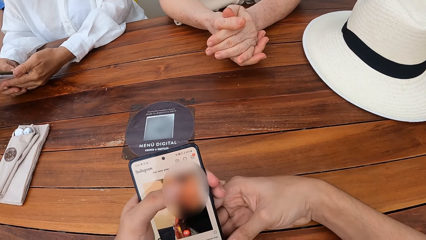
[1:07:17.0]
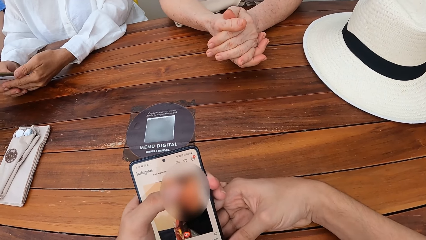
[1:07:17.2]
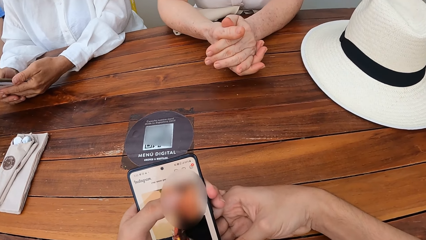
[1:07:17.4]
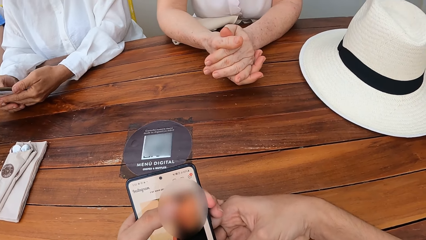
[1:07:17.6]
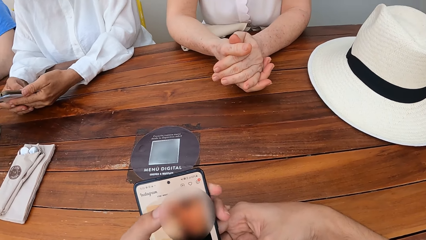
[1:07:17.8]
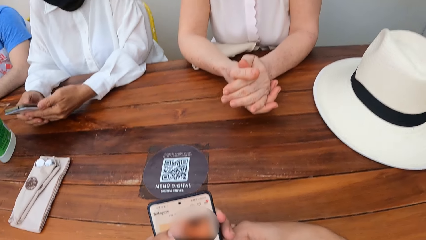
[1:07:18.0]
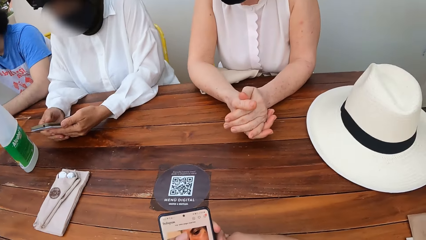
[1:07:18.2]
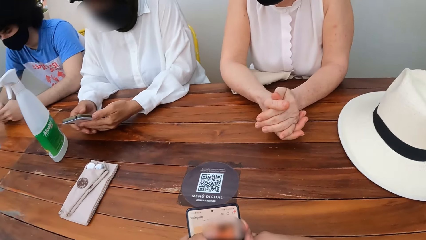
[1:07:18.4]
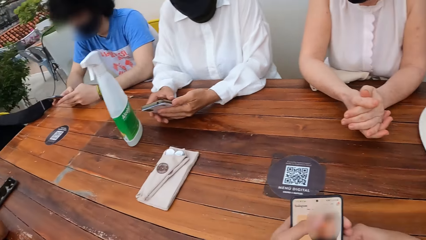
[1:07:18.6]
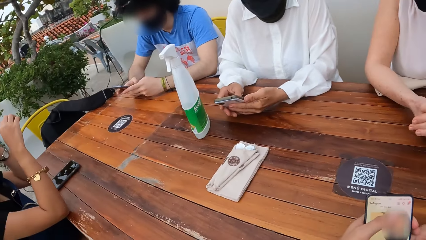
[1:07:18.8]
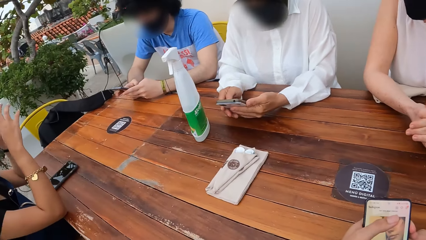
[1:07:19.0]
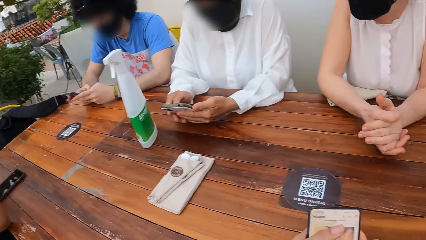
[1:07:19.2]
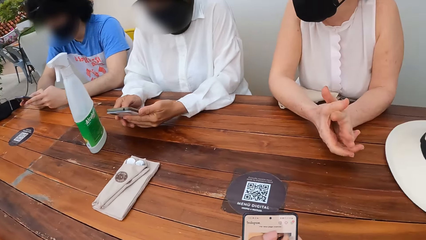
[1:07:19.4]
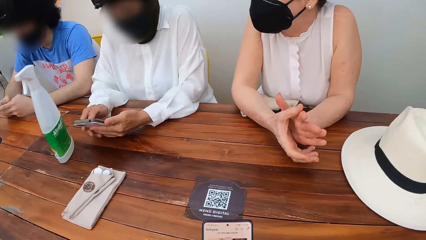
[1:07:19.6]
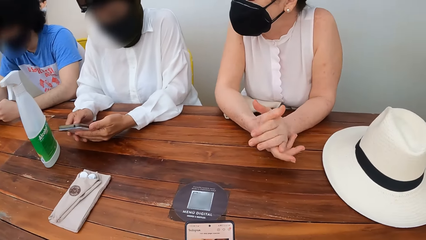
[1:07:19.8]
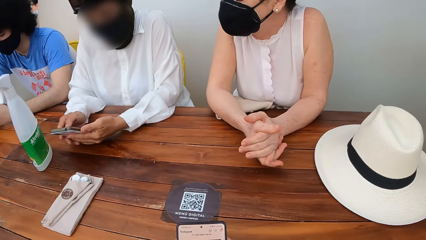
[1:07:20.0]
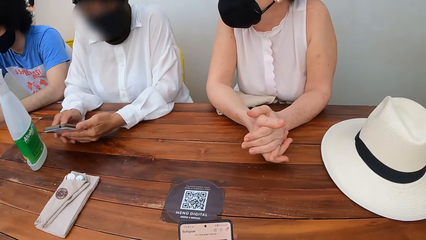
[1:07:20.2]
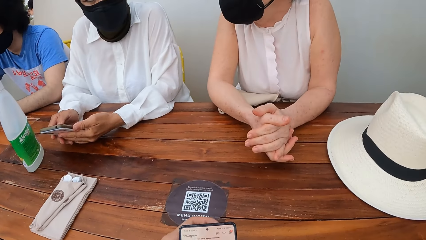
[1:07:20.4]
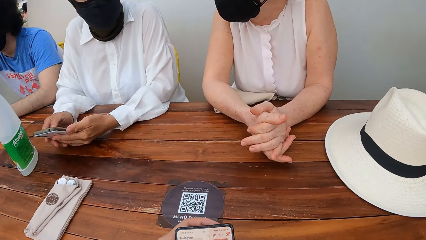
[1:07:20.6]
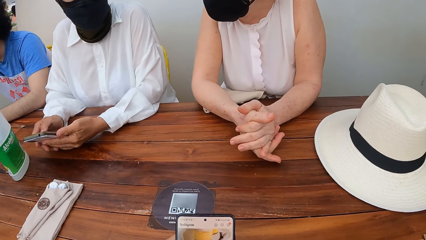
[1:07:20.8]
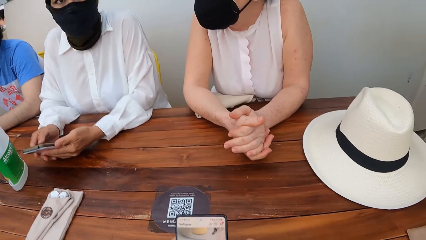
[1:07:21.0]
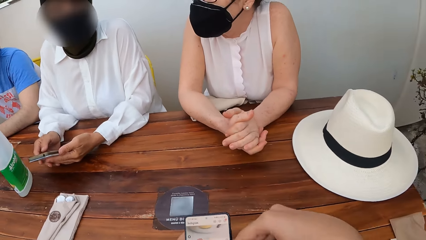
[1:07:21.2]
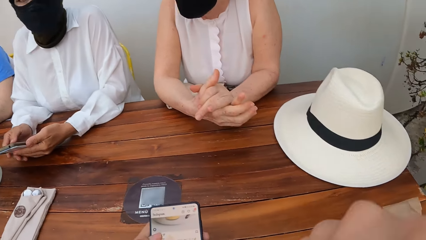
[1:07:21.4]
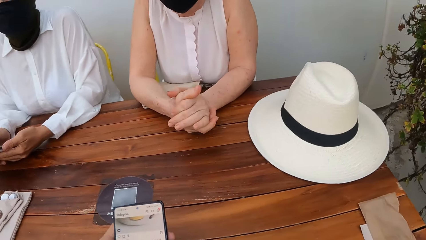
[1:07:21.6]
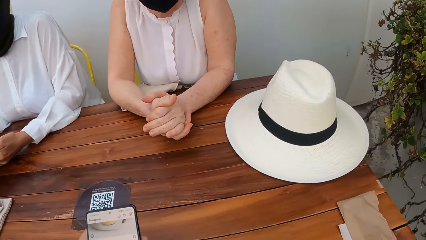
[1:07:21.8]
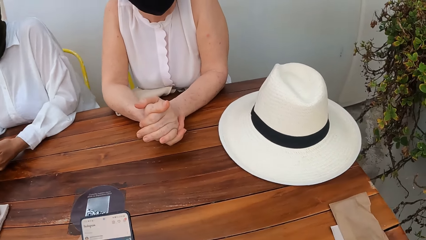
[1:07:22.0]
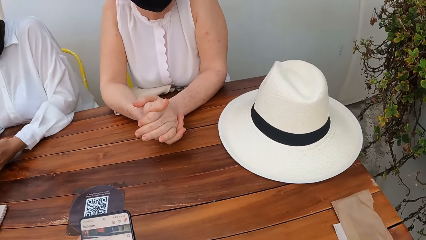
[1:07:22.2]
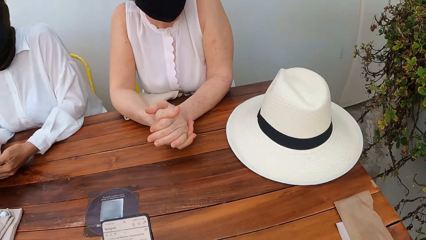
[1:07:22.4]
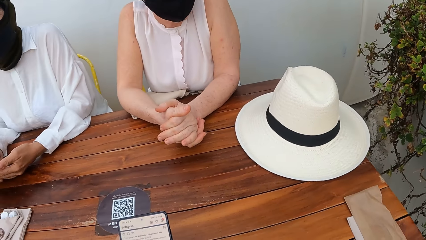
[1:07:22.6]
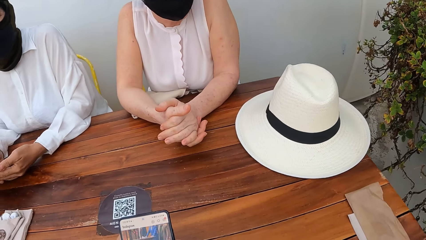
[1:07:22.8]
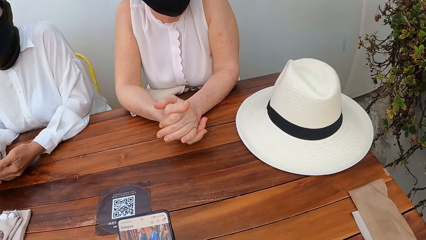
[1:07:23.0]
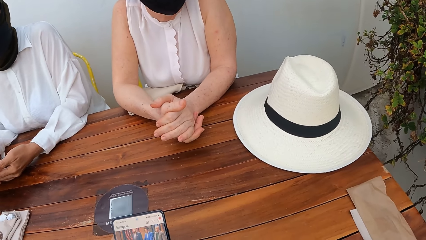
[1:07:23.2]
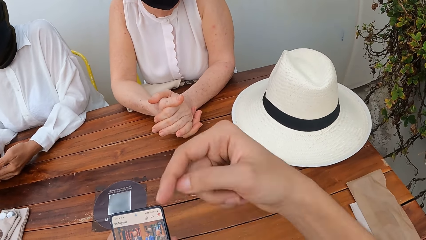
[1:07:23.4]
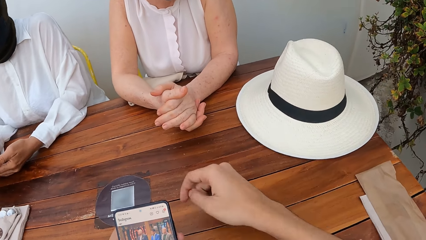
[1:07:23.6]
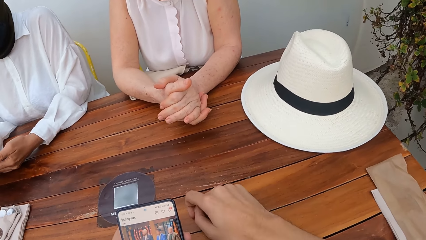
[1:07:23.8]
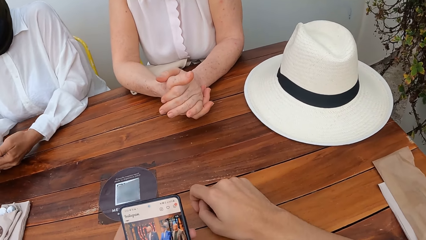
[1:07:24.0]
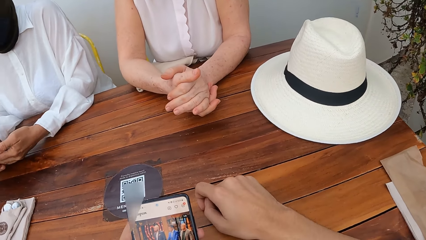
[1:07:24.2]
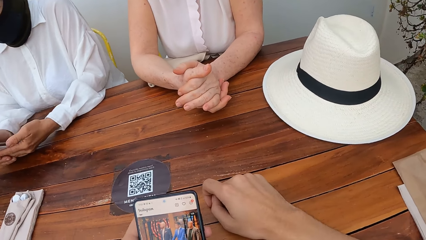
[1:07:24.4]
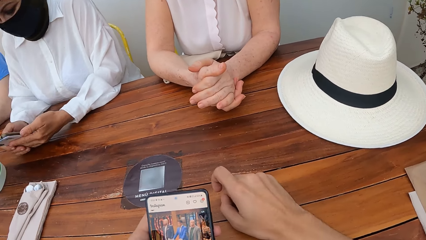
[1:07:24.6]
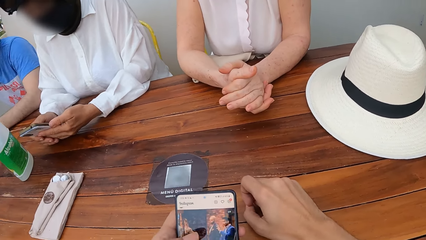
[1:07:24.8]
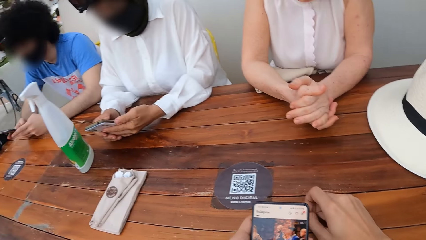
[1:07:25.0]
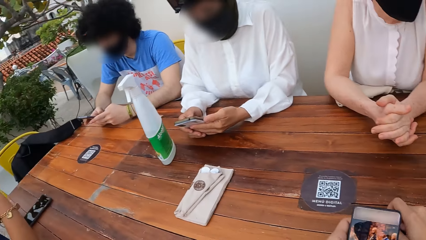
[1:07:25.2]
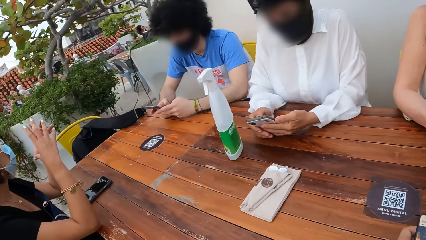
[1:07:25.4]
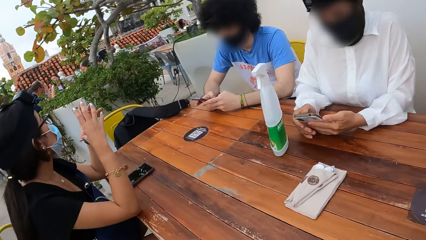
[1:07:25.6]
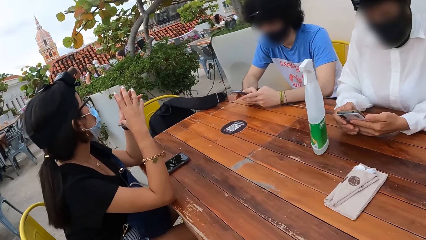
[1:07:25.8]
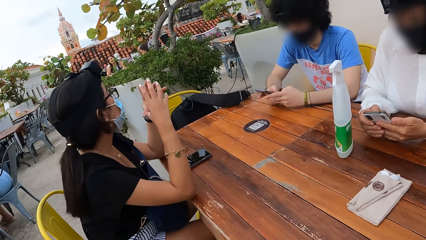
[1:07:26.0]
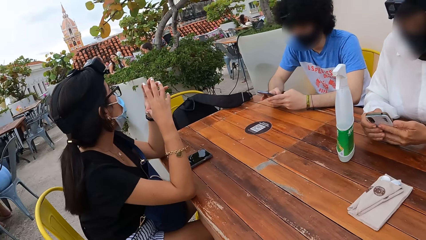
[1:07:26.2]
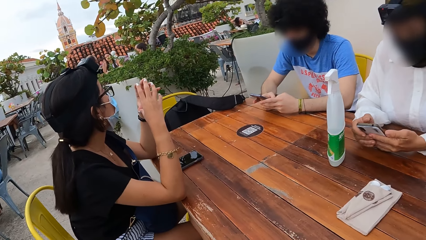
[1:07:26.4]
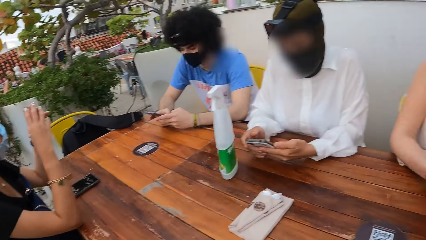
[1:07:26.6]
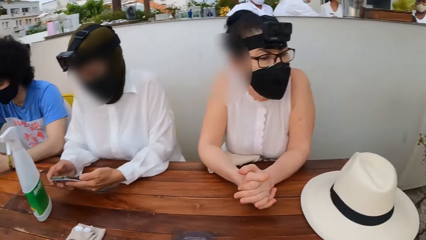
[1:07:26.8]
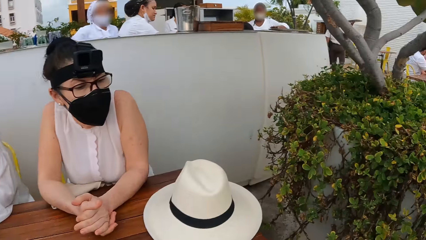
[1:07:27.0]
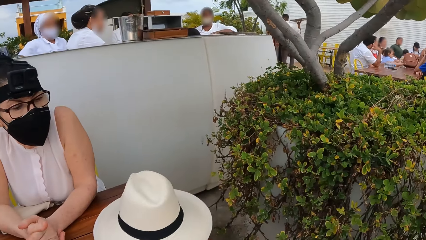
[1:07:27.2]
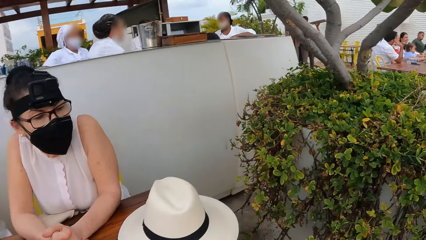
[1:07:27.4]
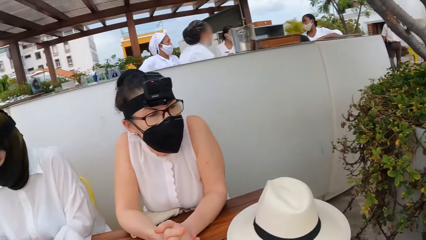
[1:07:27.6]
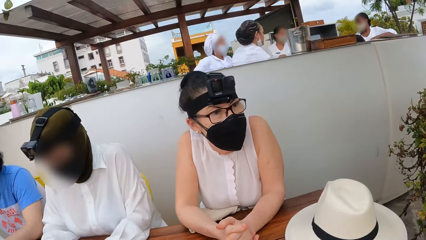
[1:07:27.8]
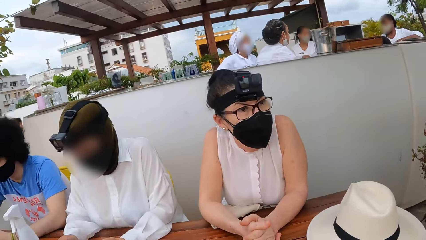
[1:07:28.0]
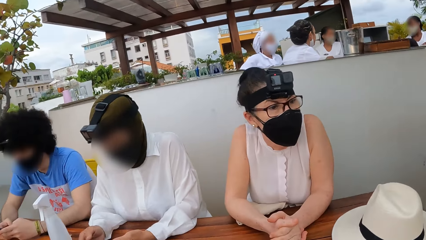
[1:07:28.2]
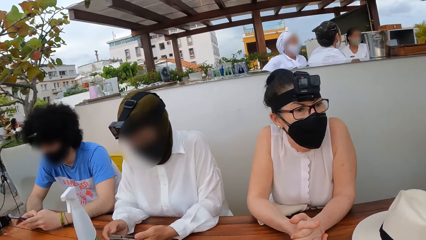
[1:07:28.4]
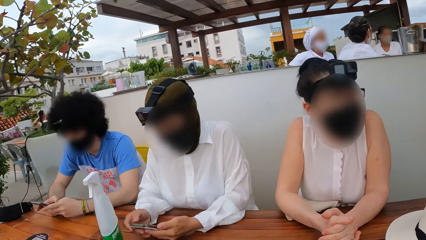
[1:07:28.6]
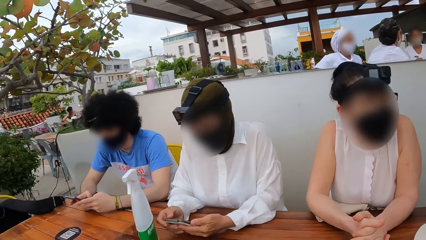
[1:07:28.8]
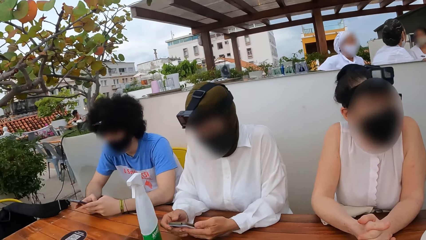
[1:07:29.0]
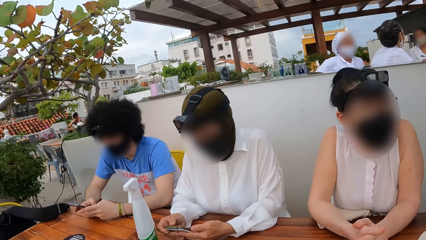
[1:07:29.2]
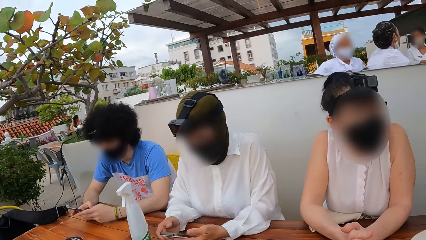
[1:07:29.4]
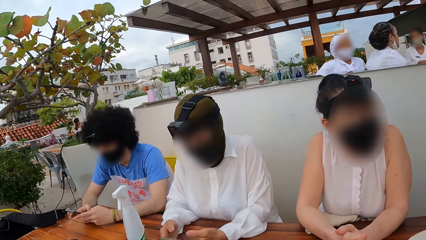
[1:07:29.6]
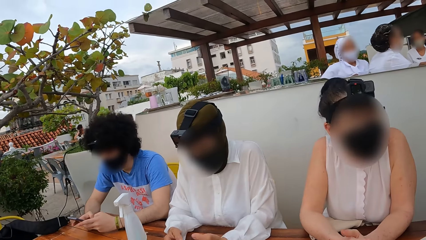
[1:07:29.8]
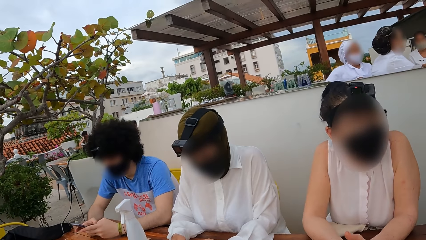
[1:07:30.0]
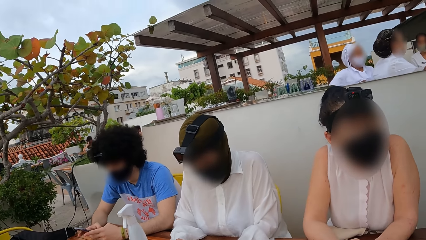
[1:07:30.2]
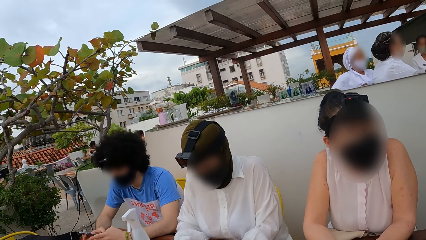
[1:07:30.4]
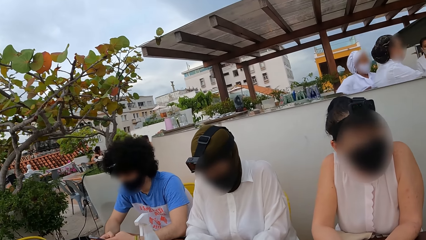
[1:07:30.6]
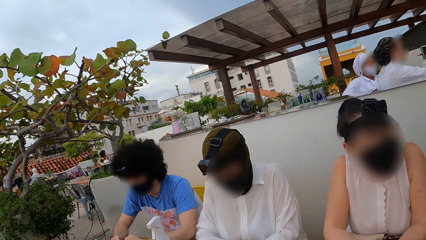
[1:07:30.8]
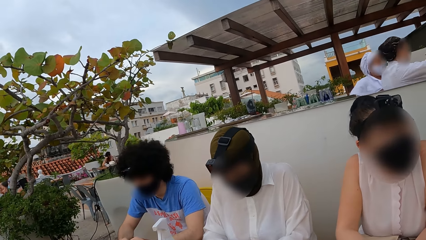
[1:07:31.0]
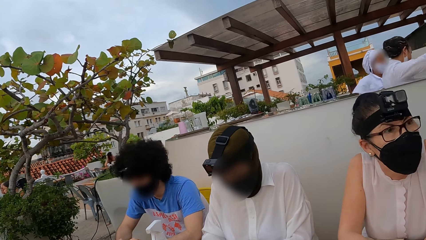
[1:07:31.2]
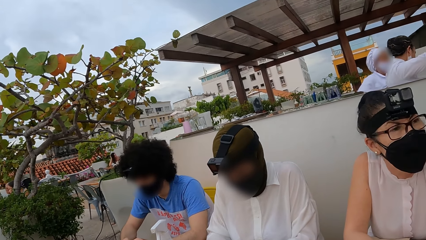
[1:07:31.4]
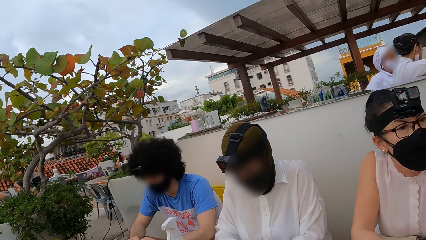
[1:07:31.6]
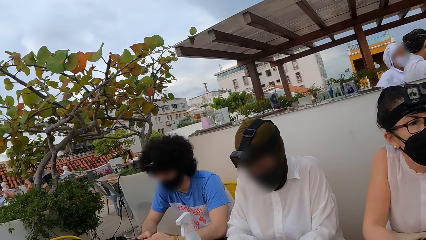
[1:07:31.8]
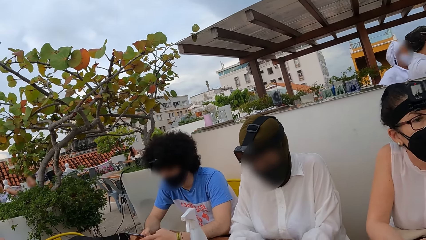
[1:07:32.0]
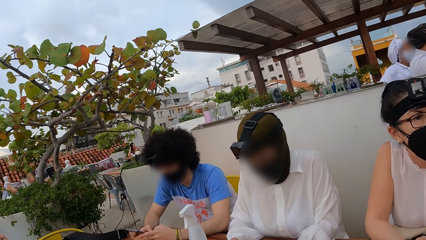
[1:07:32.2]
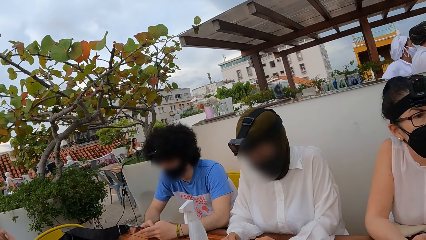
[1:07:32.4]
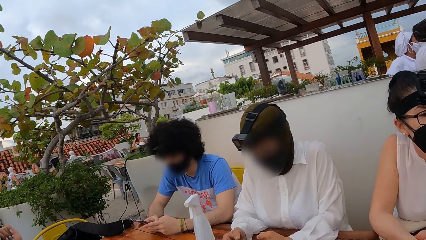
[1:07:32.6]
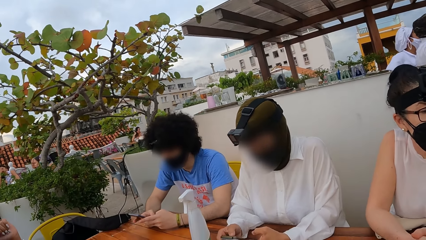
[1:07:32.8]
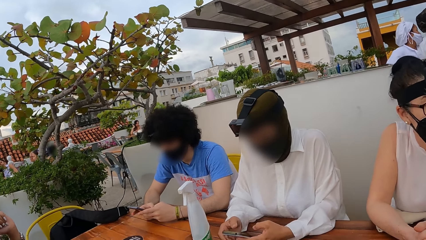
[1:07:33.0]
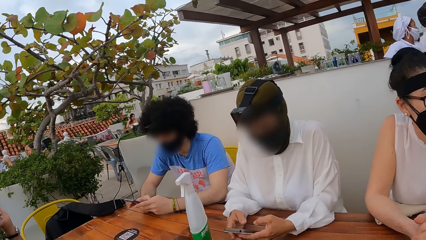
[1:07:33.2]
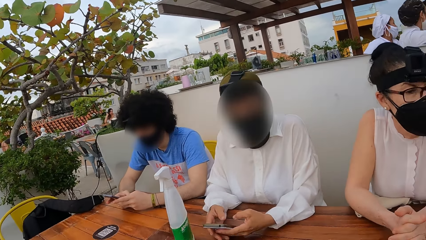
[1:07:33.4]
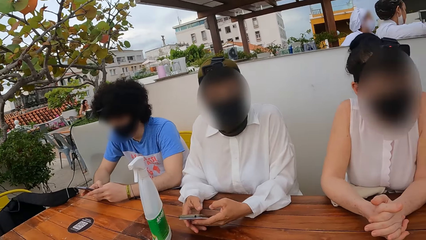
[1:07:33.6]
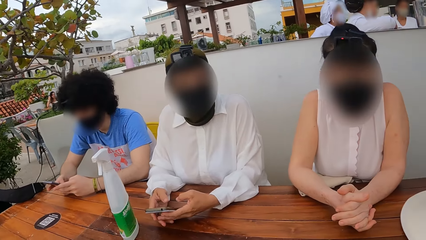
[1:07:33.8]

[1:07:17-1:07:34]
The camera wearer looks around the table. He operates the phone in his hands. He looks around the table. He converses with a person, another person and a third person. He looks at a person, another person and a third person.
